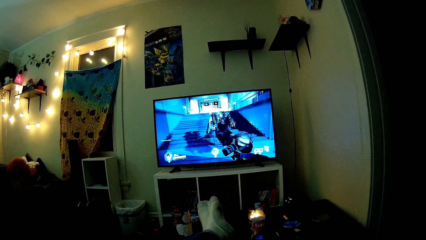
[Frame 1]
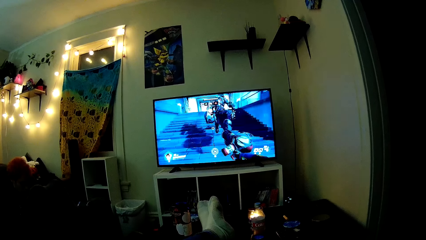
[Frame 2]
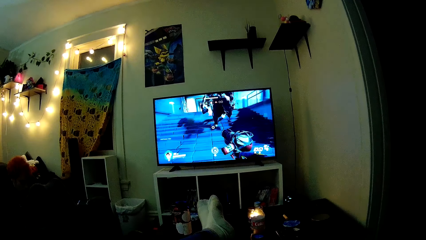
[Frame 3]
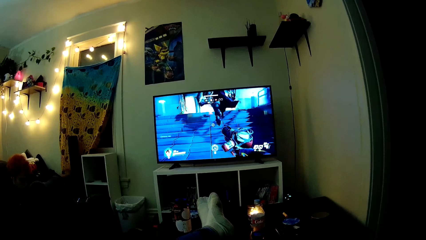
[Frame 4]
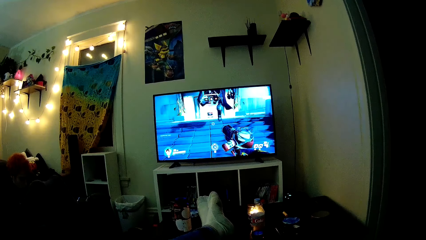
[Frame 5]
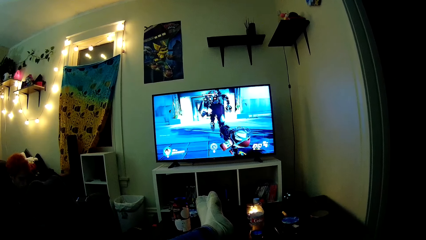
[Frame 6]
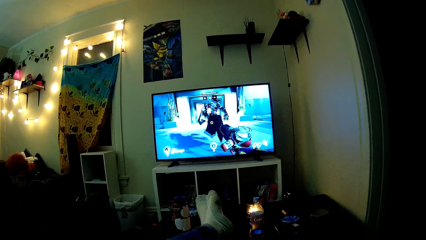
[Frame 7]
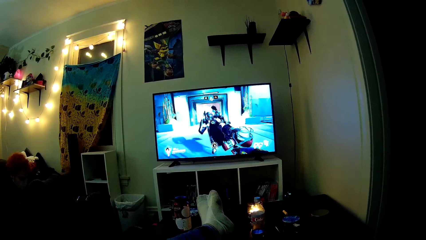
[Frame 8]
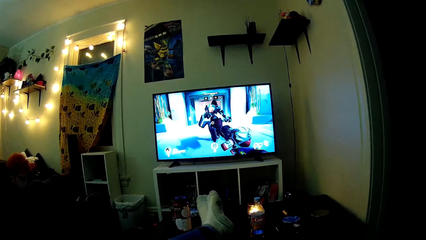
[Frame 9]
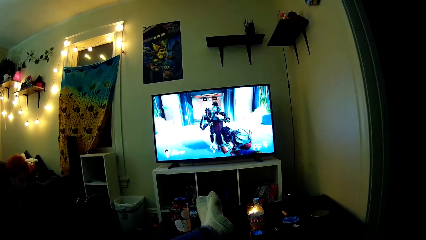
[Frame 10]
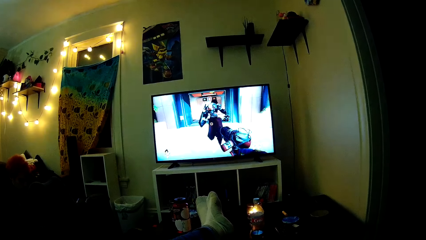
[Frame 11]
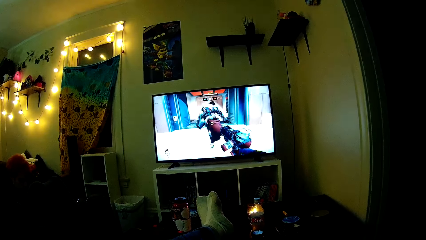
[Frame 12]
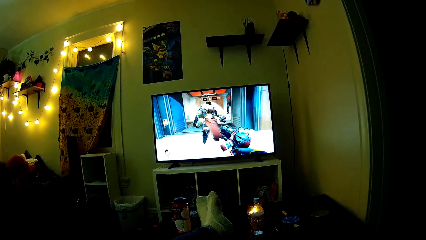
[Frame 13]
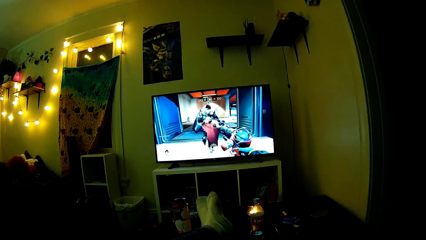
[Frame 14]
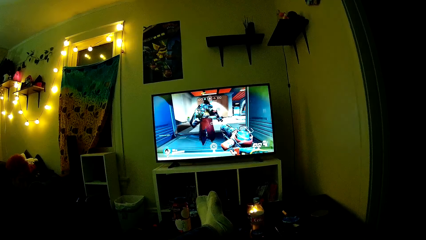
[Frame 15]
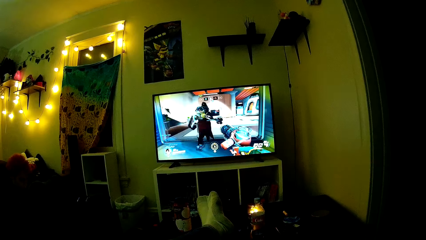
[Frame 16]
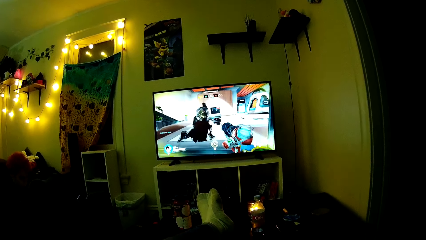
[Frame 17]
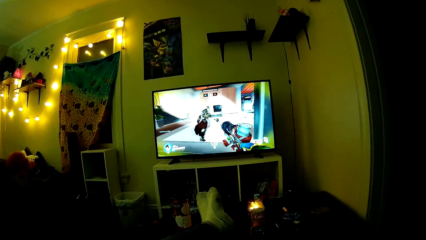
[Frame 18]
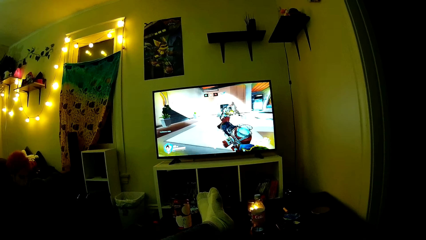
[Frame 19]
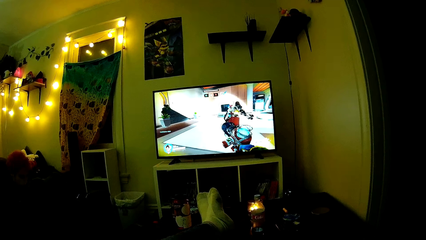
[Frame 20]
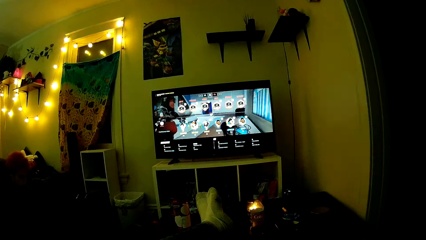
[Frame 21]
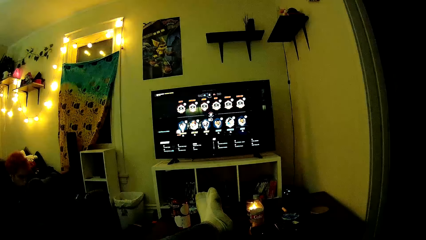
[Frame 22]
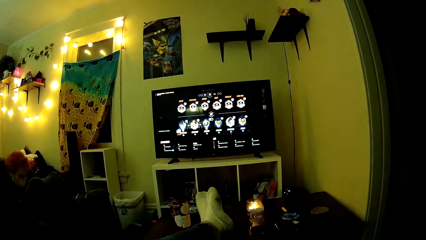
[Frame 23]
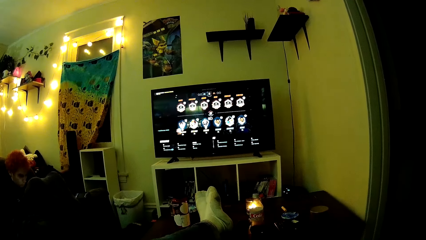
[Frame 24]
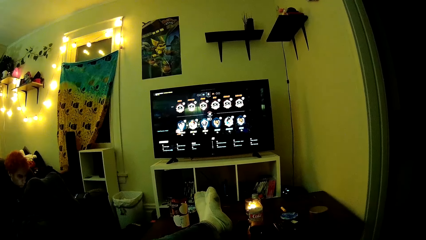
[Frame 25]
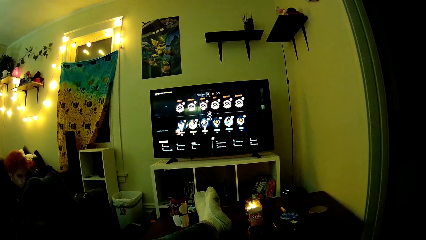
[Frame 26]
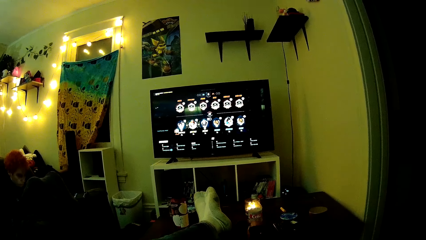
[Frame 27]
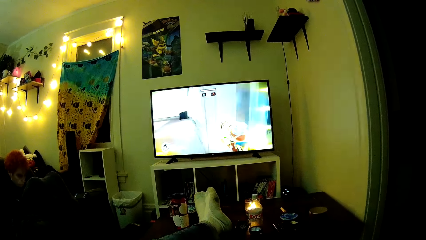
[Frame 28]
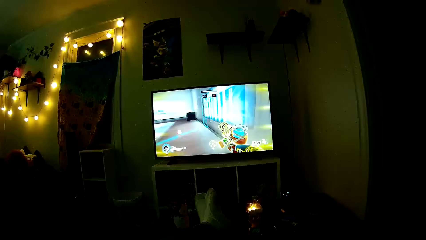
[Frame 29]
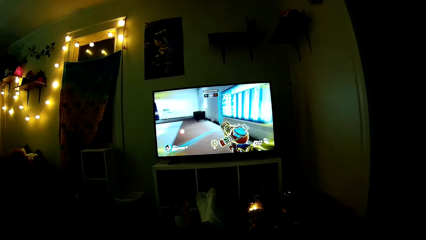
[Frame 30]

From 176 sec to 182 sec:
The camera wearer plays PlayStation TV.

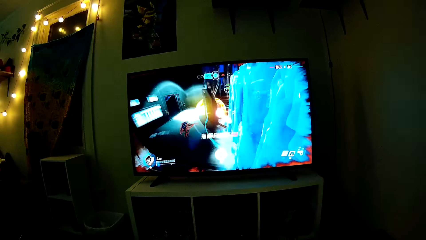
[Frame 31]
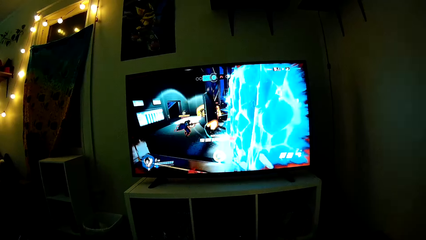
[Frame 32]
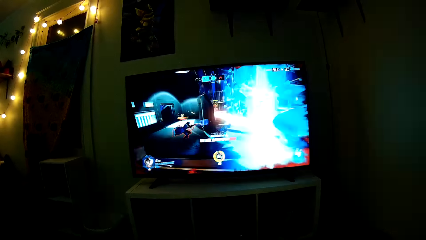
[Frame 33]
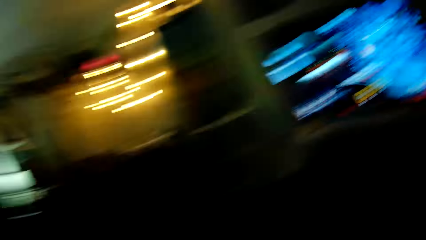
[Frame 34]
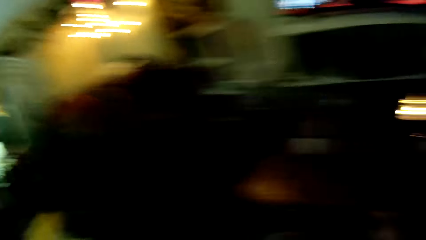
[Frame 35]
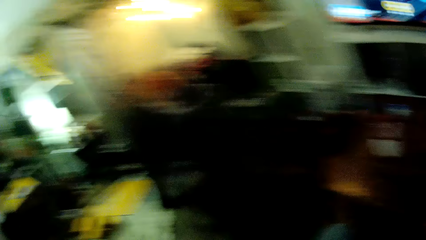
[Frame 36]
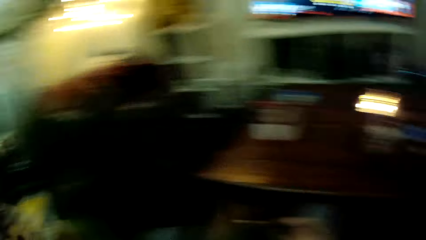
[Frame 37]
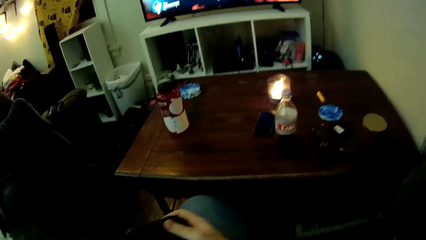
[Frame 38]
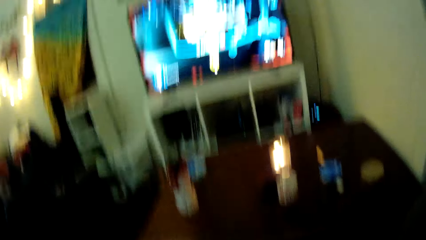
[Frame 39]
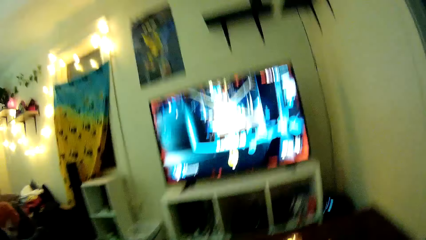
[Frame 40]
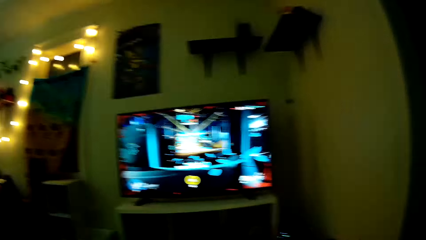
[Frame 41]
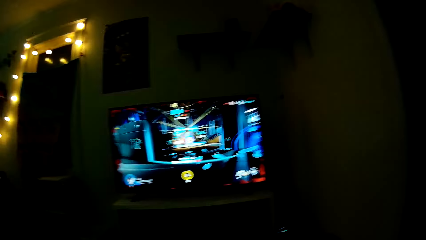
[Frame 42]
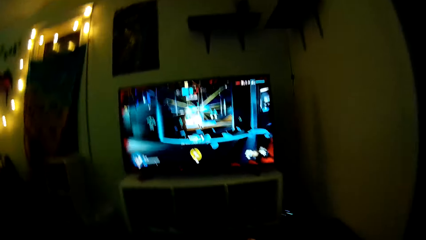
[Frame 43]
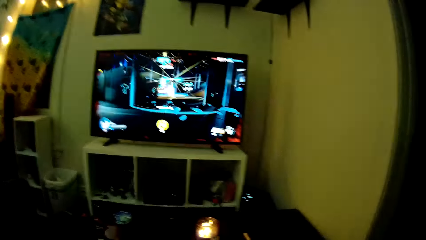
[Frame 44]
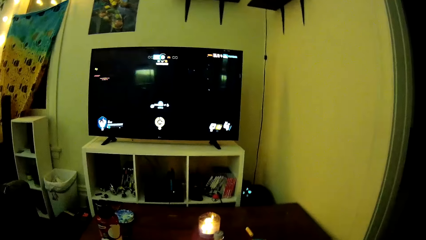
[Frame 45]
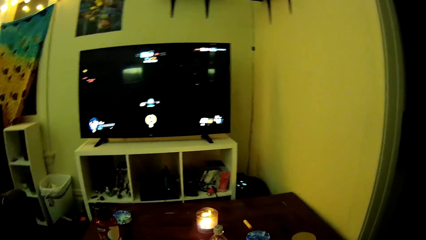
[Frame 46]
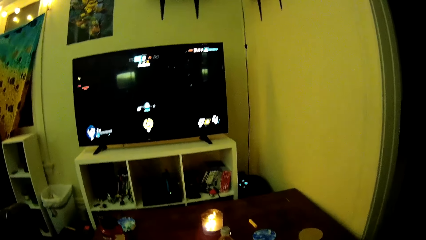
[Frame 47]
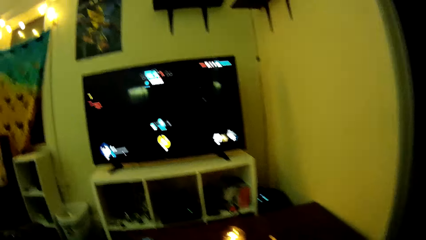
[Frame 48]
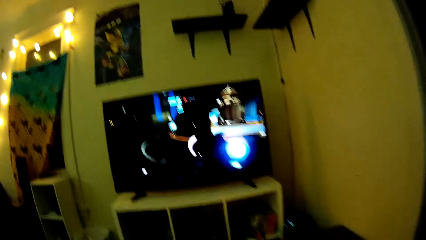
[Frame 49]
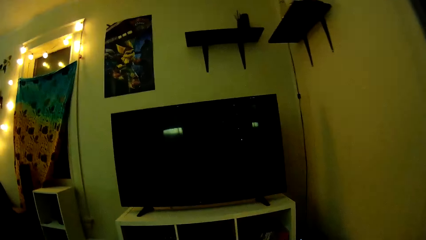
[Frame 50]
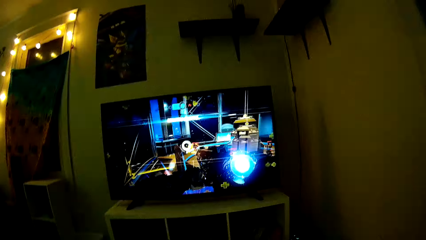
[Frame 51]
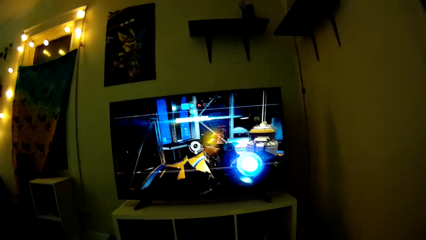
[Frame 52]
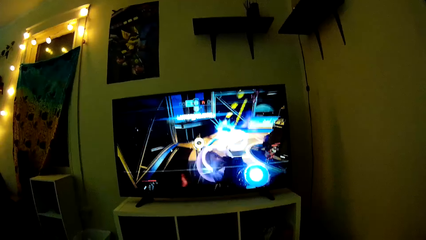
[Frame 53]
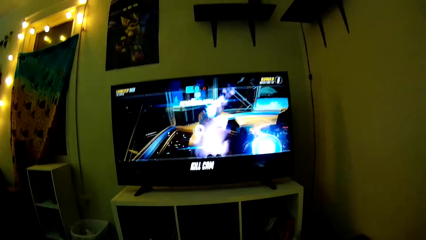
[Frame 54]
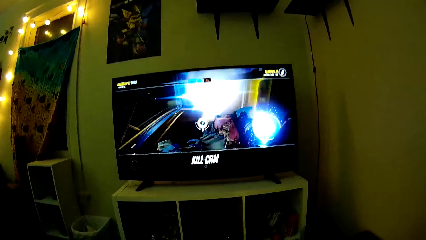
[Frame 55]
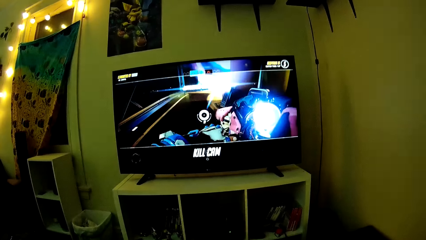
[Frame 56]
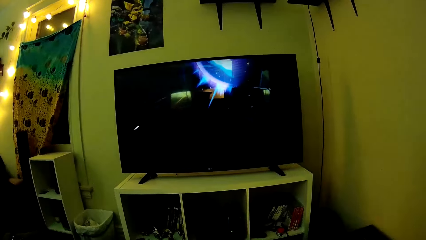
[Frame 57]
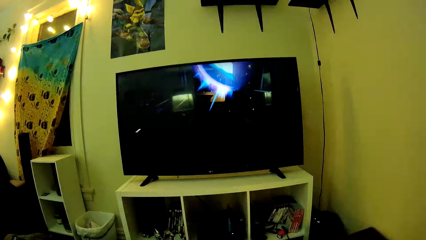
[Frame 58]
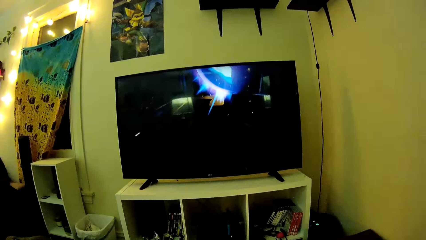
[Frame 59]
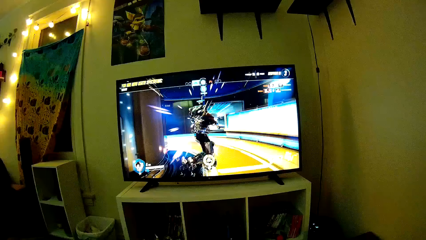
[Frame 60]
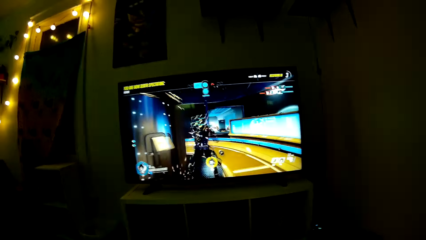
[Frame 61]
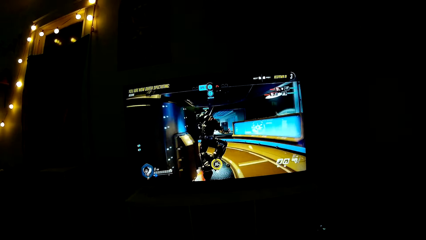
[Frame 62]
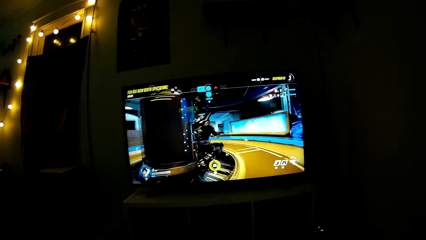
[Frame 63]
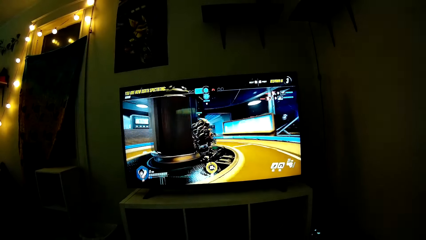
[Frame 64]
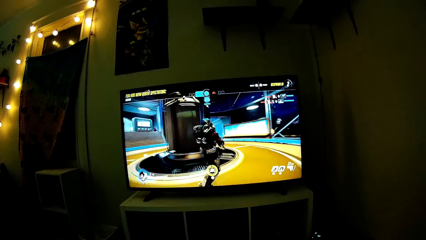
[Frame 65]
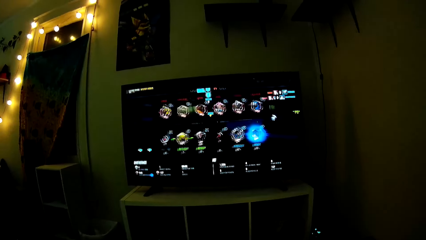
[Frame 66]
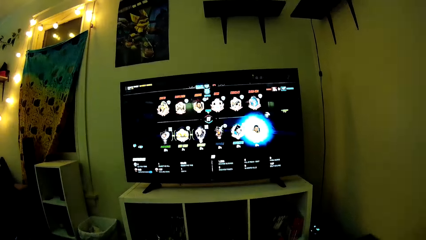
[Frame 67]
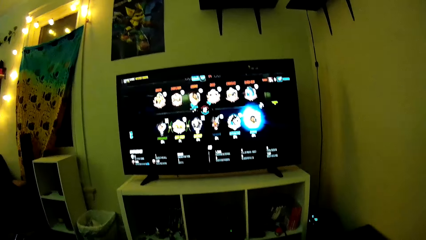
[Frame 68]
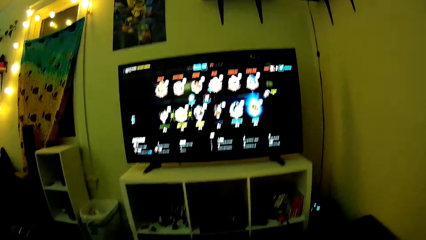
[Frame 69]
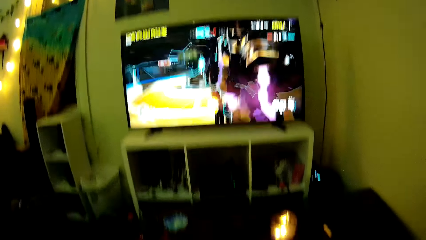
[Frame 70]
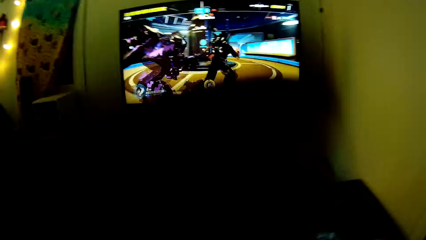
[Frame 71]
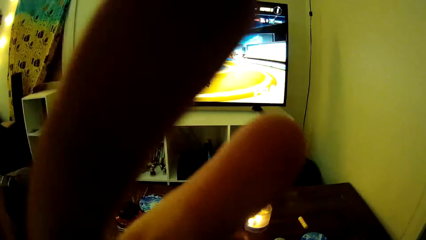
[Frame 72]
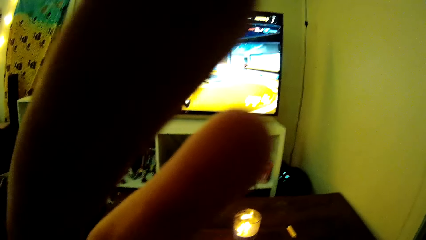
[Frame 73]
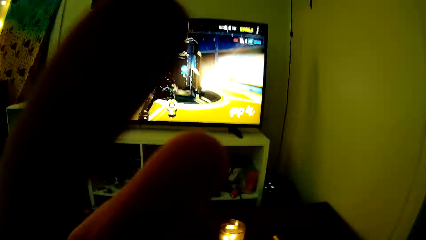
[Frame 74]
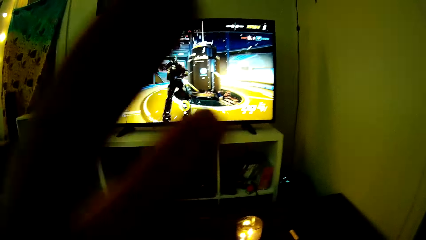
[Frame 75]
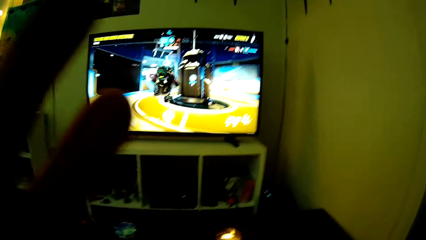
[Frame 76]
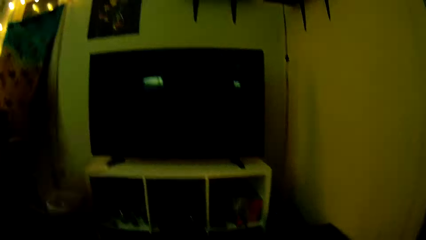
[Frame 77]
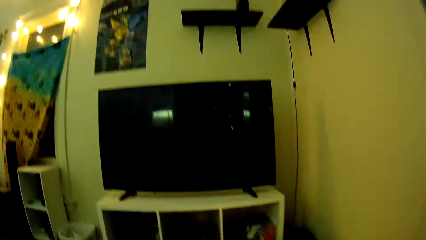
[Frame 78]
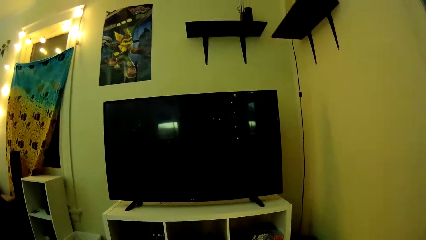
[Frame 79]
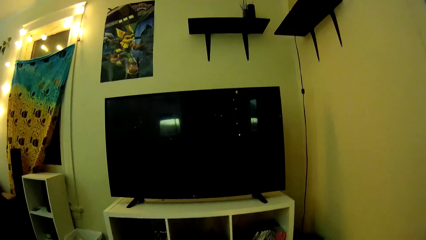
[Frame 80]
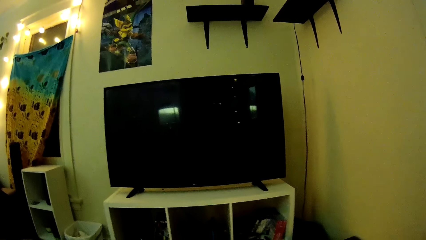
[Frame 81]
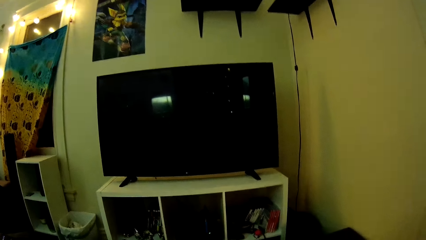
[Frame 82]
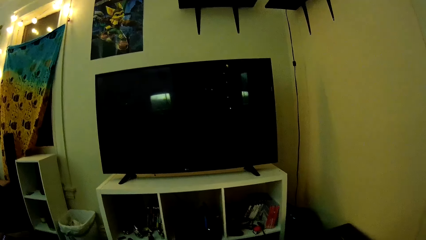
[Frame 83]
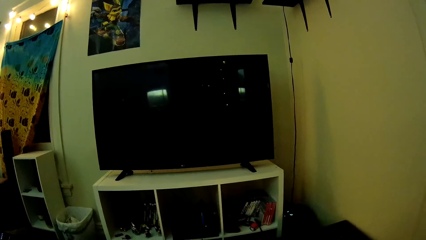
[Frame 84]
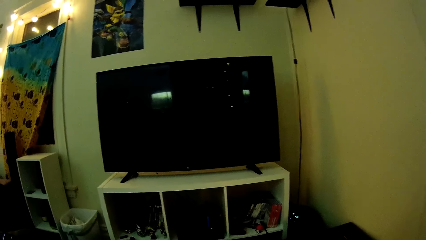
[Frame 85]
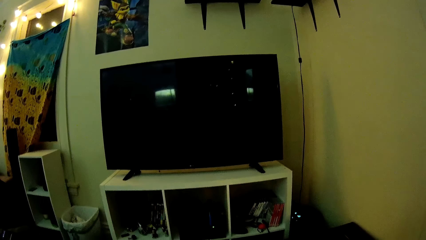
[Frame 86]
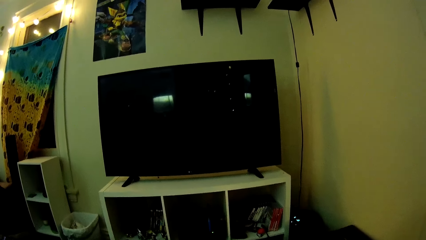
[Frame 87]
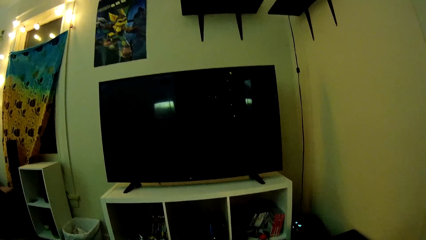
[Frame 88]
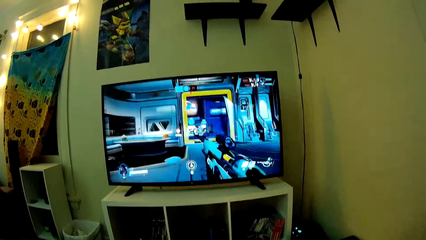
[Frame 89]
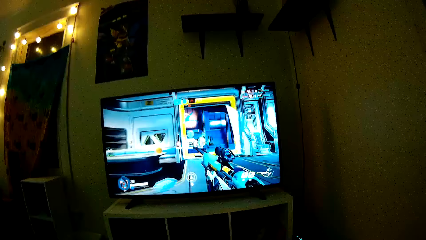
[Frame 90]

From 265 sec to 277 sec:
The camera wearer dialogues with a man. The man plays PlayStation TV. The camera wearer plays PlayStation TV and raises a hand.
